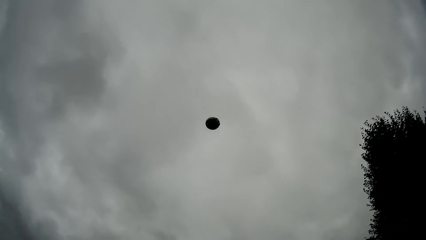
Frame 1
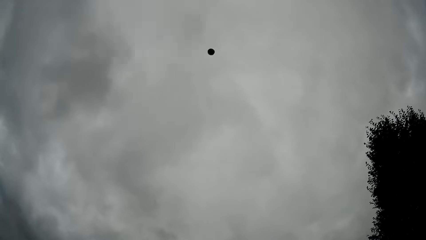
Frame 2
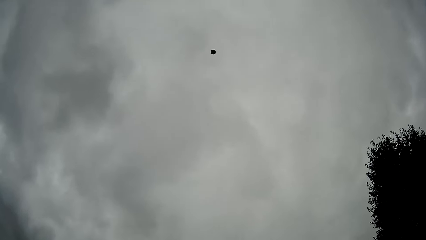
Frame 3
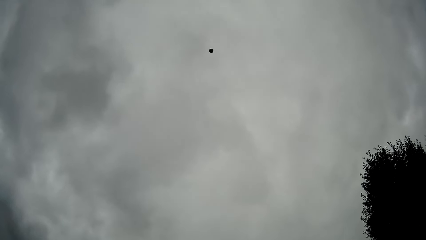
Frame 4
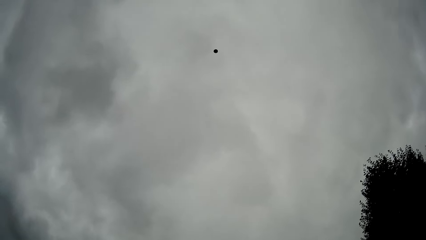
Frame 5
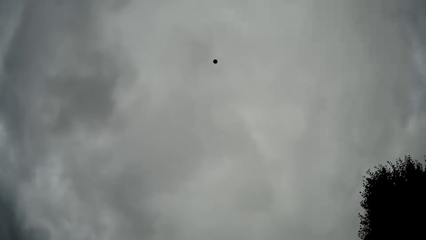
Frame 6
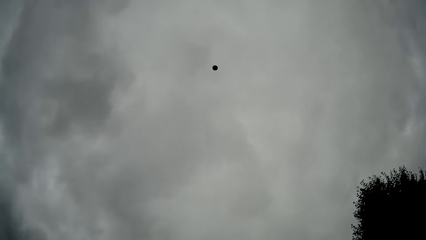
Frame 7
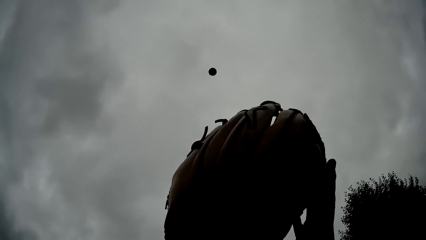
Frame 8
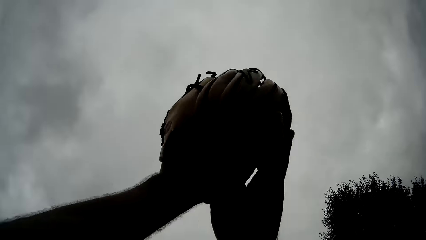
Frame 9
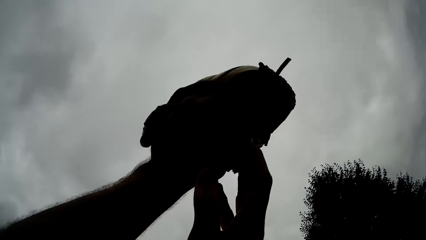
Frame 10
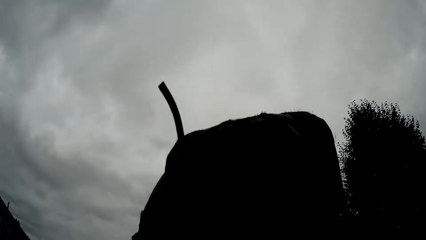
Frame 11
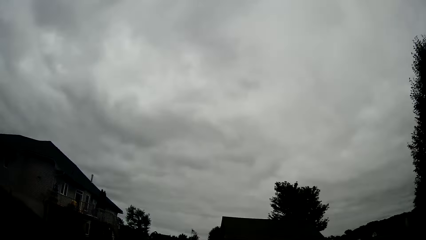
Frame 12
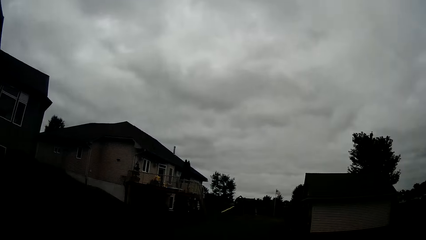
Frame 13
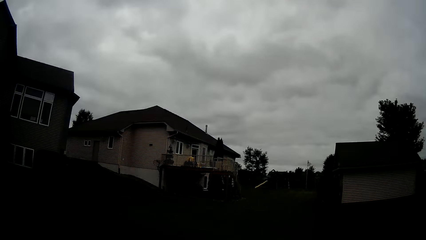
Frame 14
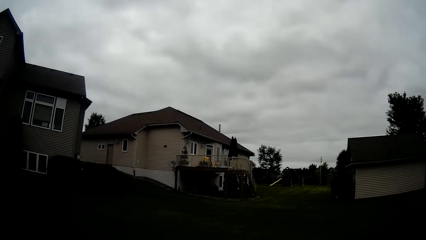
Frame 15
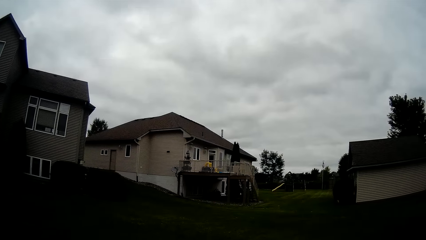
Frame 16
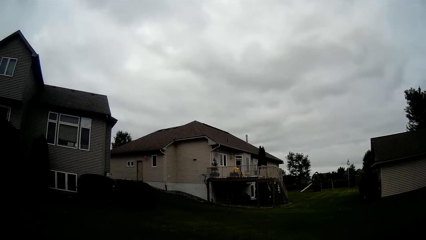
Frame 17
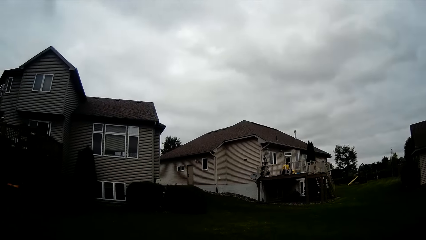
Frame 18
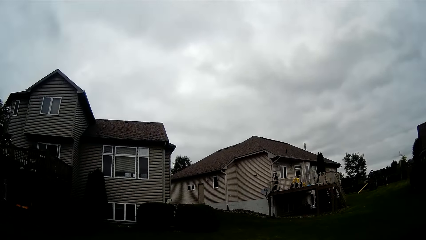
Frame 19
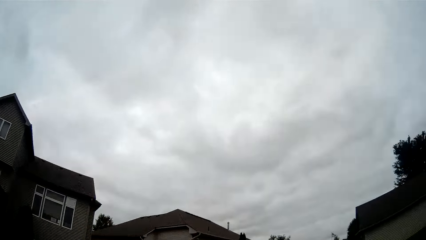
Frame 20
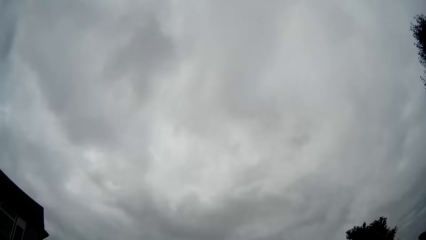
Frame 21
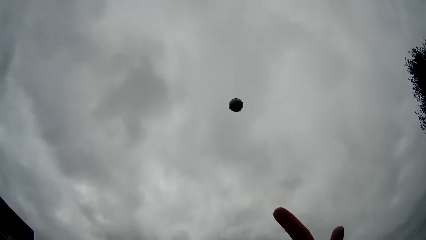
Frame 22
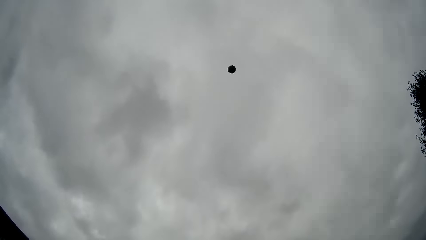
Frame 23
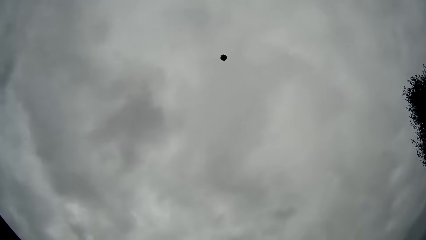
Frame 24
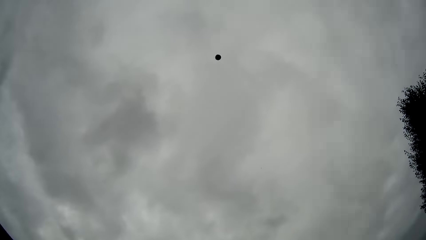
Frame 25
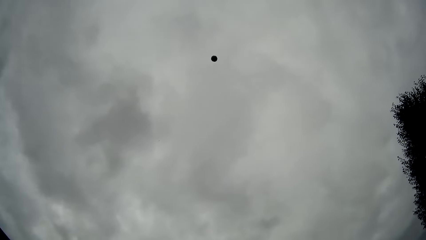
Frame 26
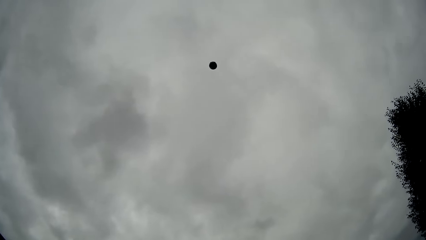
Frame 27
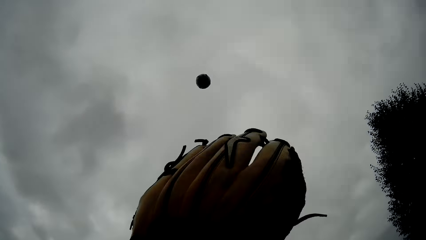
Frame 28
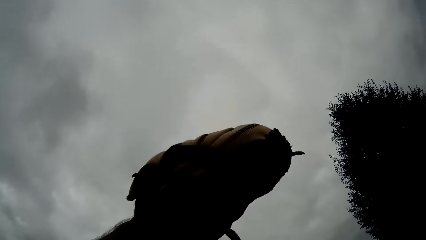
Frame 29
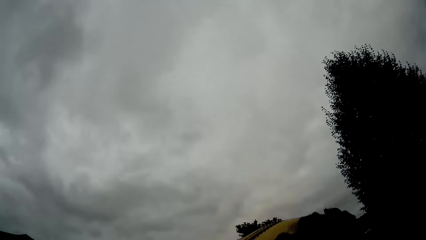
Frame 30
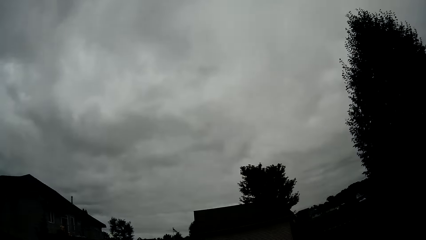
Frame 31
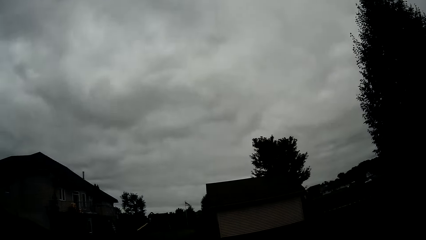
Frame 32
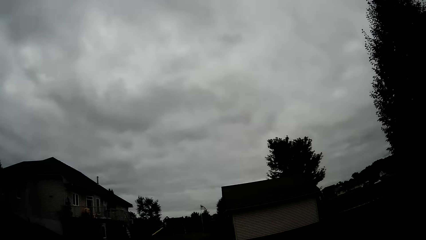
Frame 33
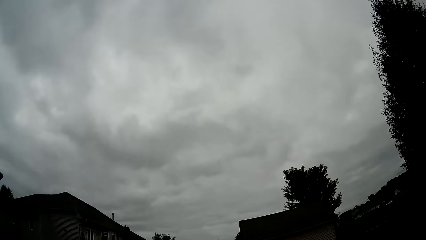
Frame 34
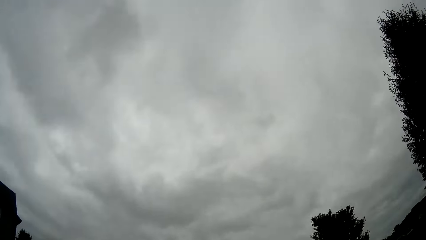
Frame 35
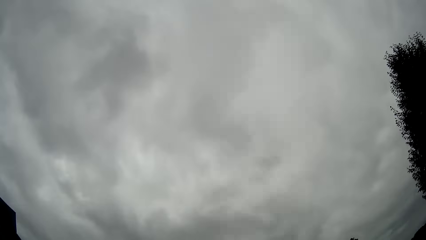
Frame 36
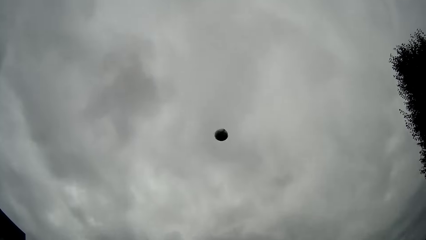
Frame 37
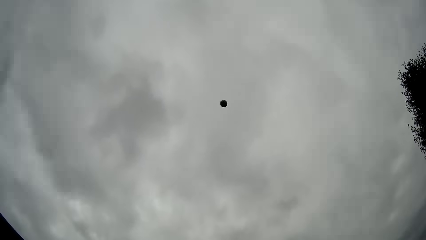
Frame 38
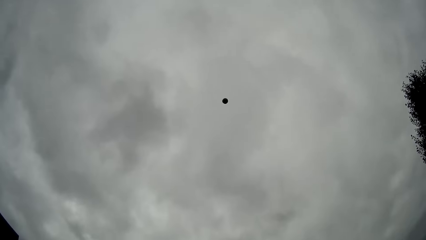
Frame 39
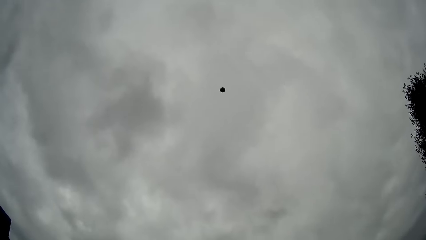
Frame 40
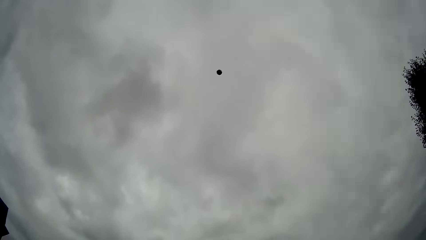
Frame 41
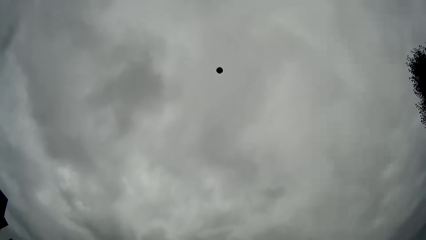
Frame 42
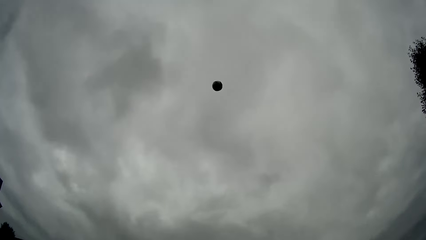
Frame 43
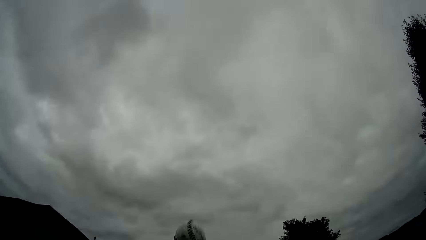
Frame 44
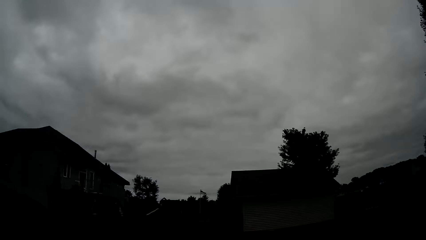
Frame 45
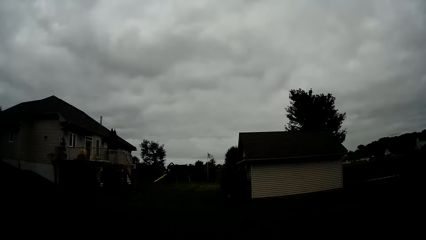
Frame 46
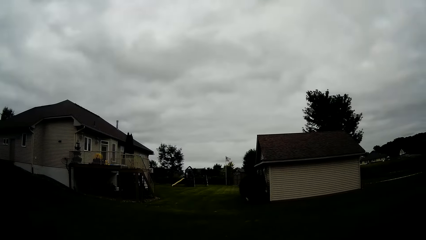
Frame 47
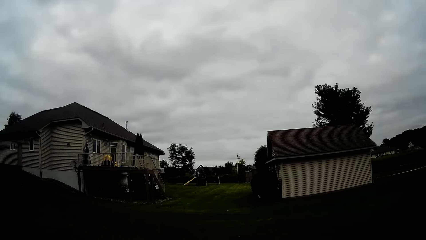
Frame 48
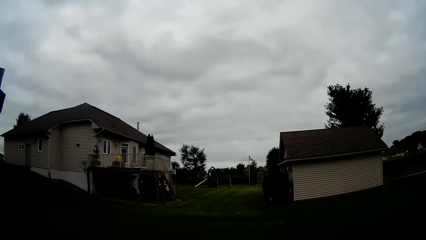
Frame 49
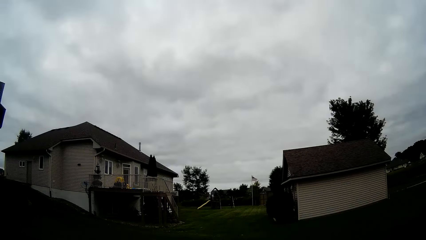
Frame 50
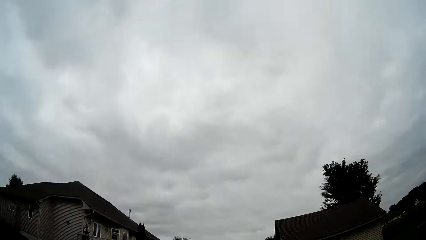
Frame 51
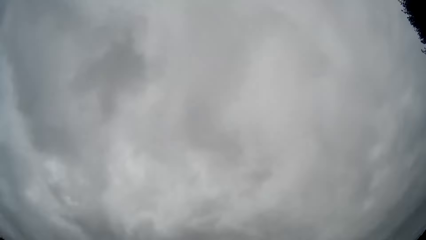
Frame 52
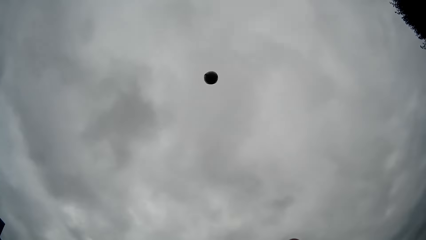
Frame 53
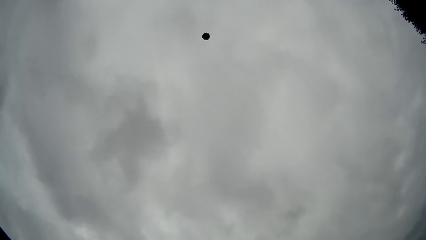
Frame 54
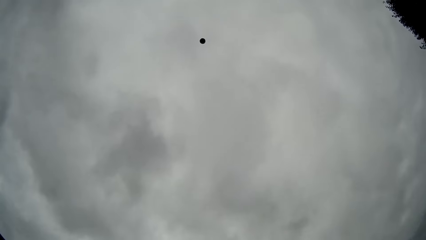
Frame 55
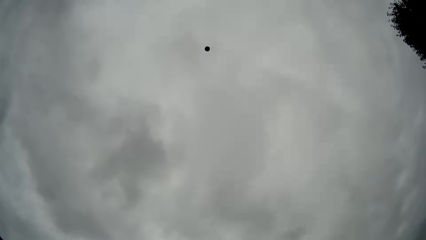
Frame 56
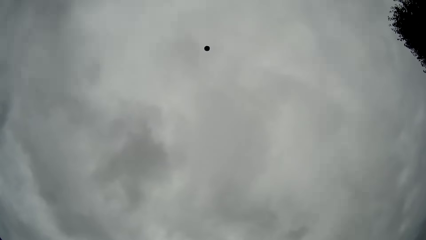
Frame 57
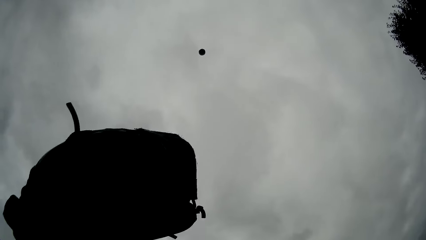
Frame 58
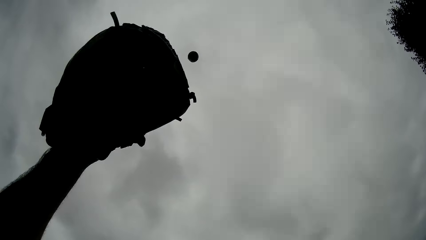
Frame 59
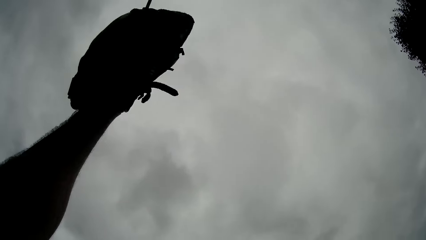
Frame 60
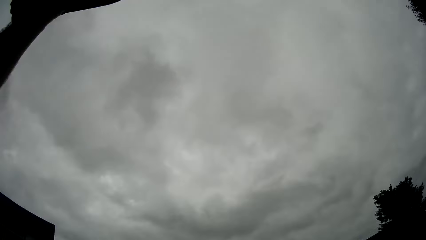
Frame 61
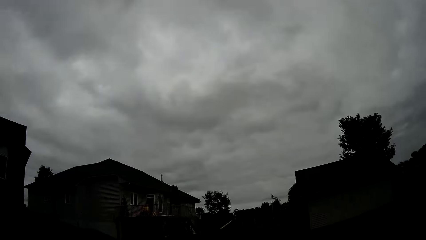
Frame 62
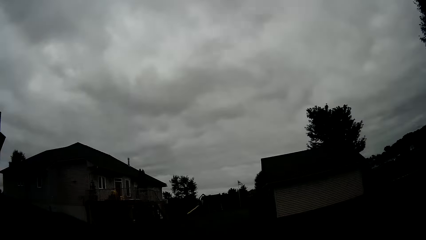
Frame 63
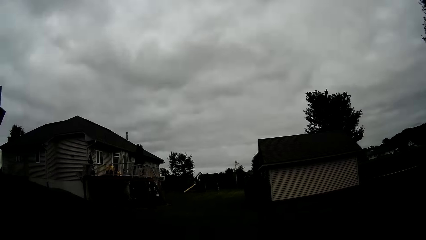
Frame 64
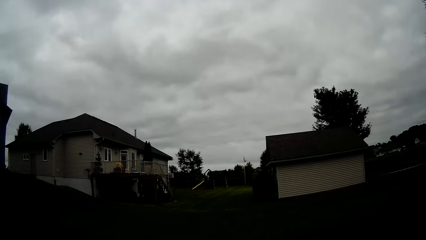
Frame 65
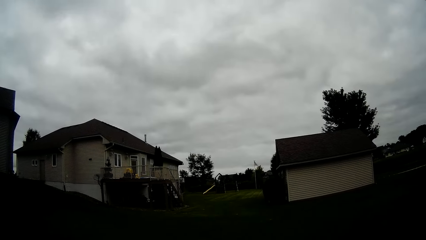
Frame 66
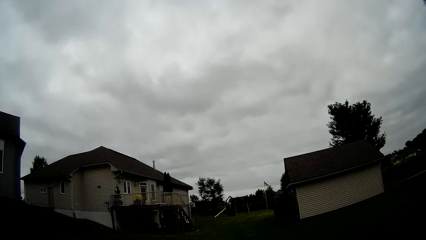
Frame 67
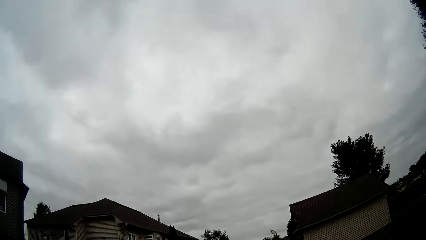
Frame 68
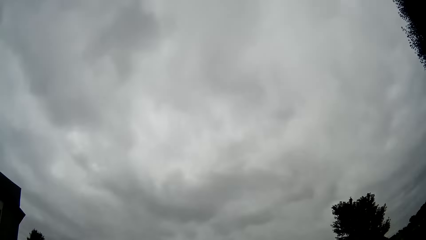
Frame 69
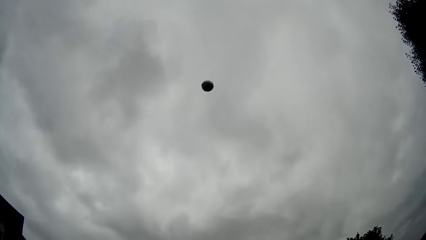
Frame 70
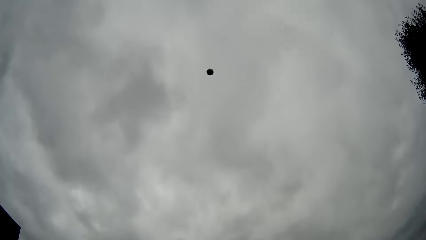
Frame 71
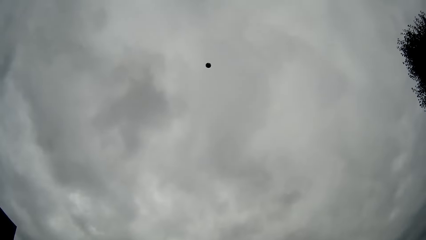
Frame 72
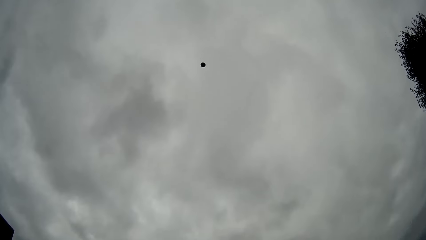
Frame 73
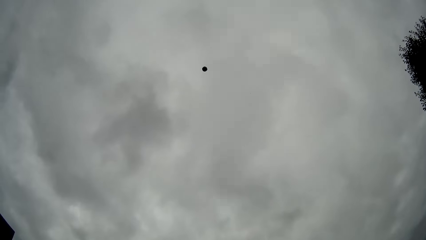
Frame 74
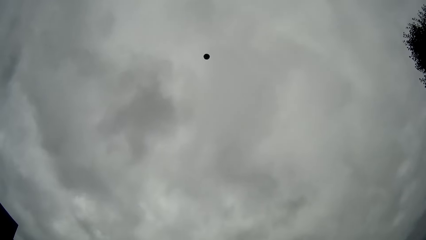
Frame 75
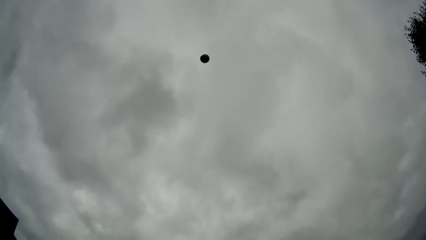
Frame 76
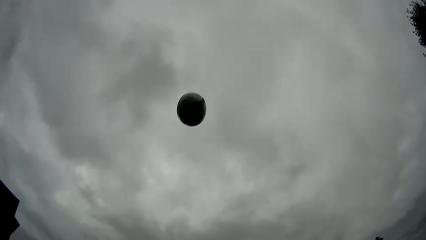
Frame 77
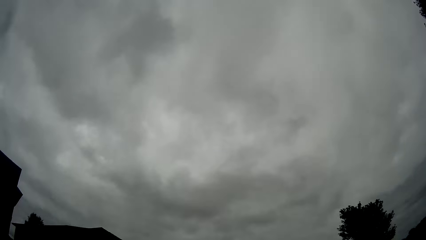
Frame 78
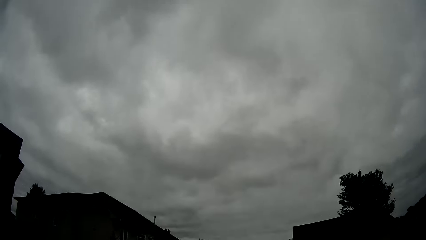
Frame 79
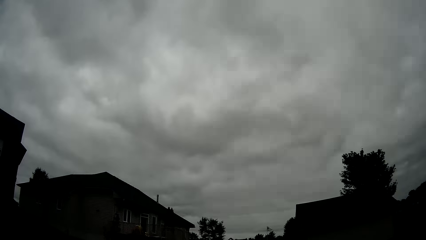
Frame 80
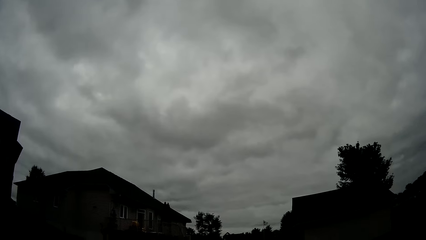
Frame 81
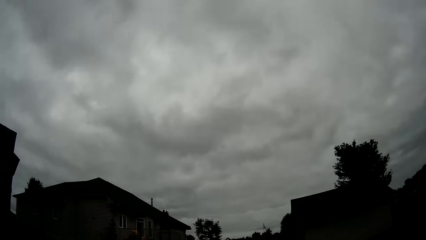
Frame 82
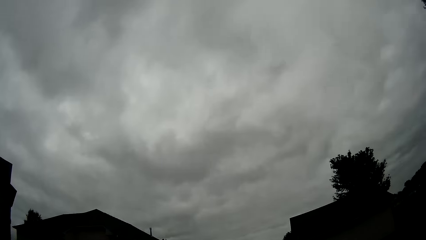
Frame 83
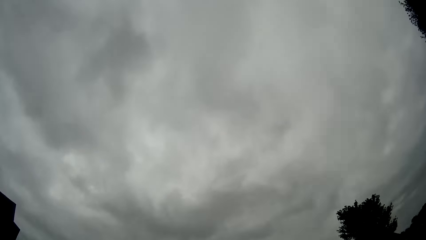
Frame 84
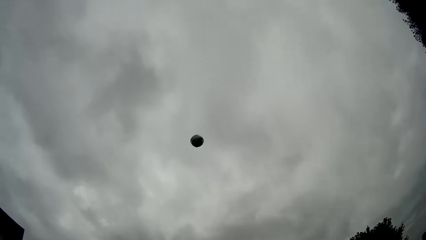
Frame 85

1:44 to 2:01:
The camera wearer throws the baseball into the air. He catches the baseball with the baseball glove. He throws the baseball into the air with his right hand. He catches the baseball with the baseball glove. He throws the baseball into the air. He catches the baseball. He throws the baseball into the air. He catches the baseball with the baseball glove. He throws the baseball into the air. He catches the baseball.
